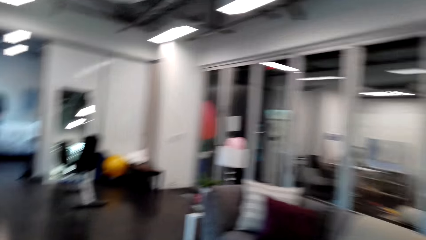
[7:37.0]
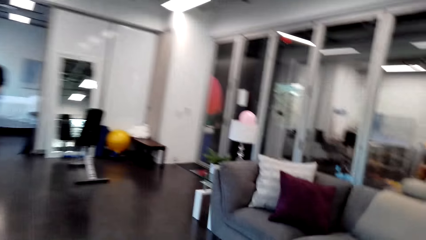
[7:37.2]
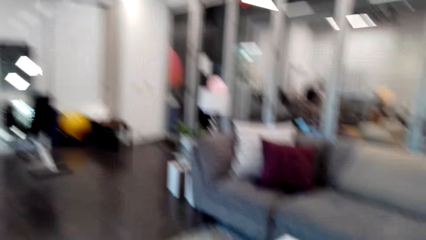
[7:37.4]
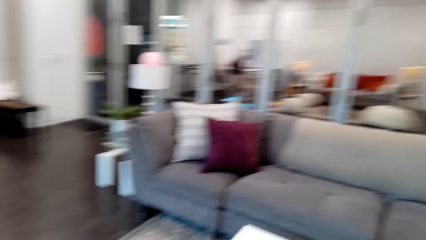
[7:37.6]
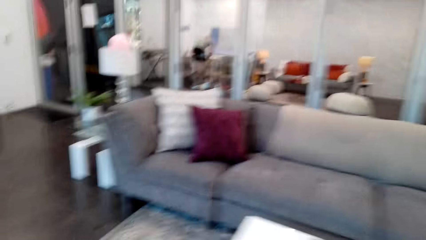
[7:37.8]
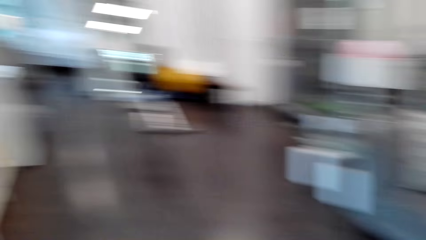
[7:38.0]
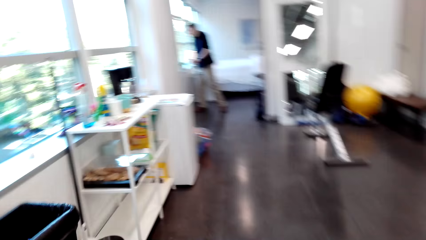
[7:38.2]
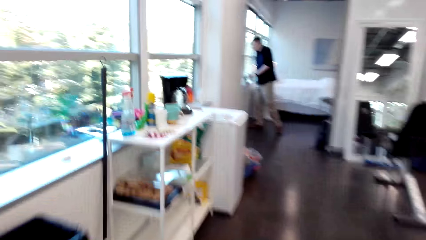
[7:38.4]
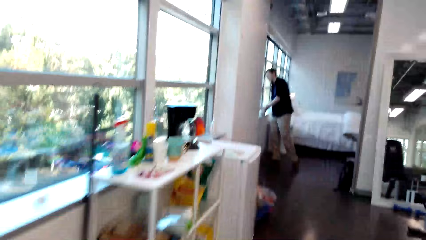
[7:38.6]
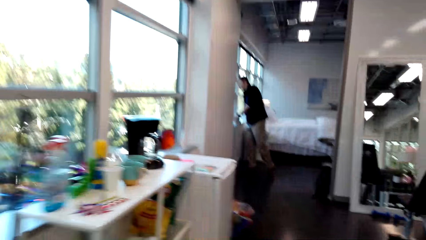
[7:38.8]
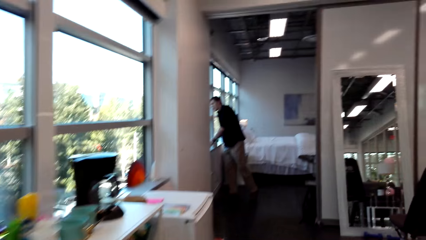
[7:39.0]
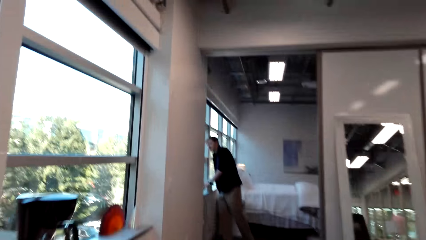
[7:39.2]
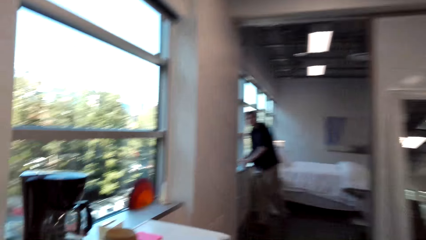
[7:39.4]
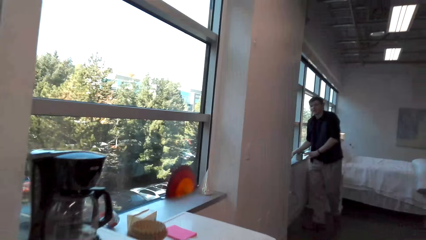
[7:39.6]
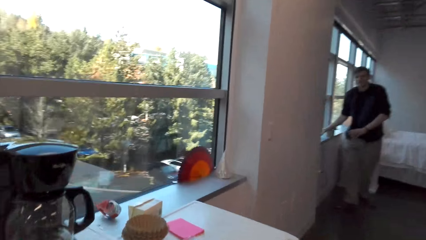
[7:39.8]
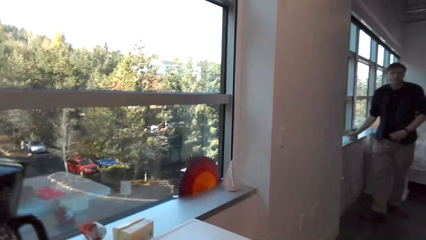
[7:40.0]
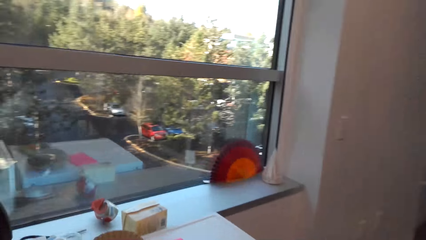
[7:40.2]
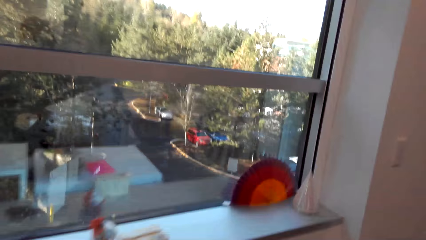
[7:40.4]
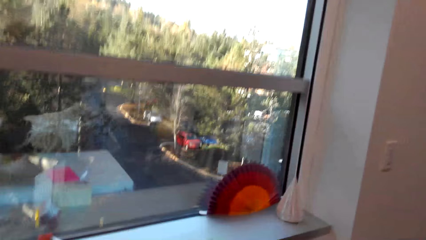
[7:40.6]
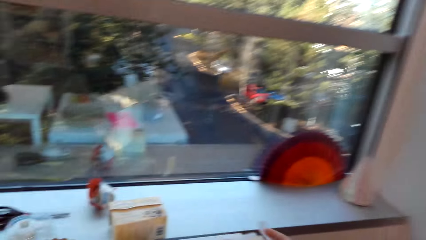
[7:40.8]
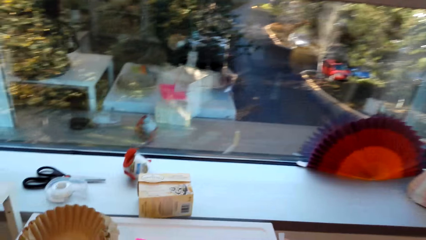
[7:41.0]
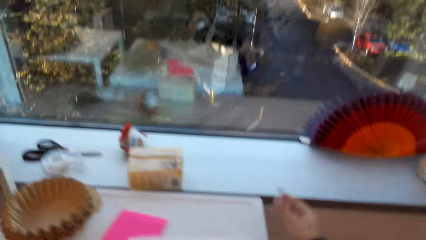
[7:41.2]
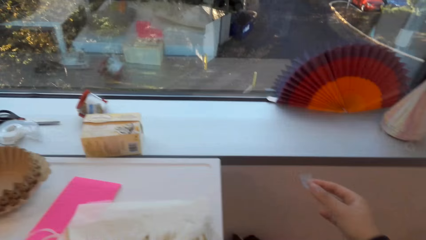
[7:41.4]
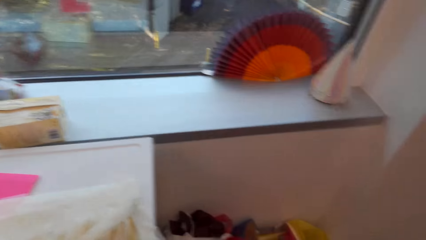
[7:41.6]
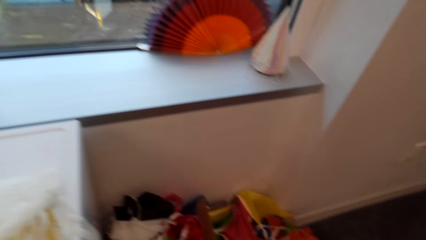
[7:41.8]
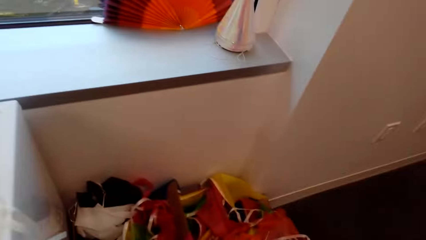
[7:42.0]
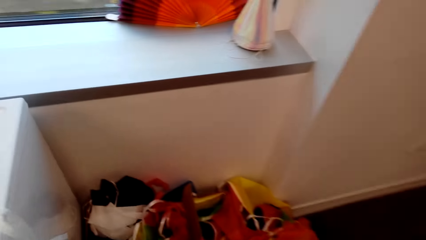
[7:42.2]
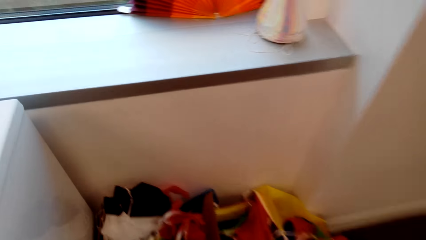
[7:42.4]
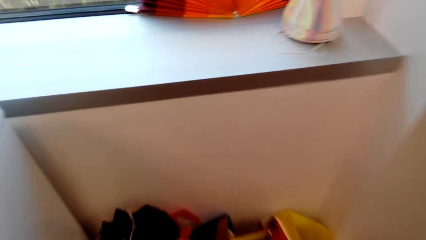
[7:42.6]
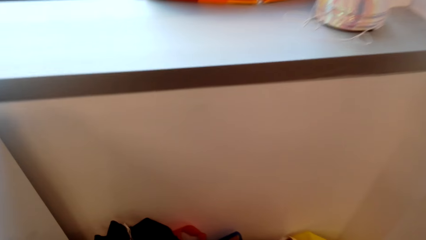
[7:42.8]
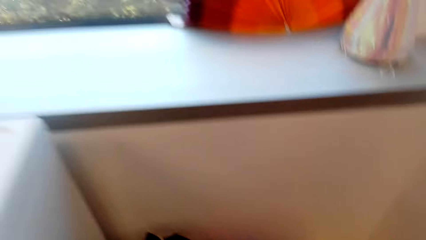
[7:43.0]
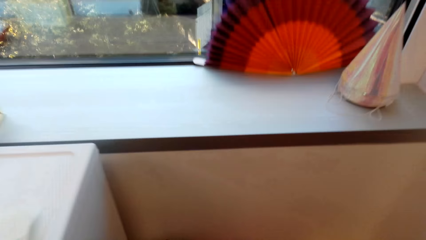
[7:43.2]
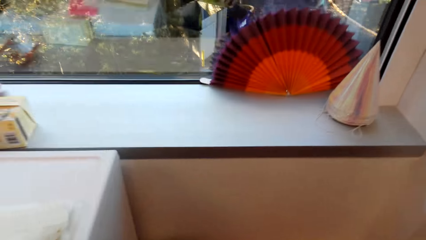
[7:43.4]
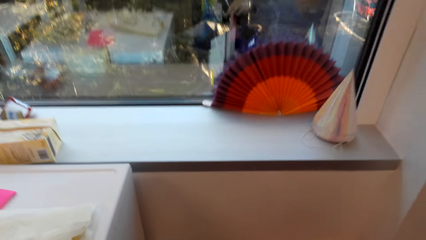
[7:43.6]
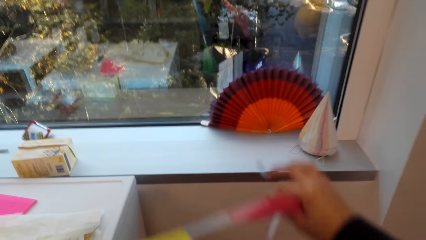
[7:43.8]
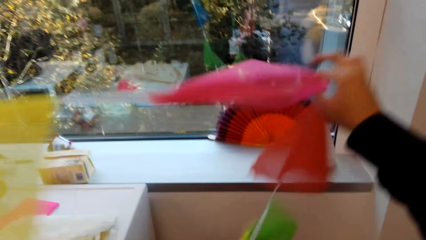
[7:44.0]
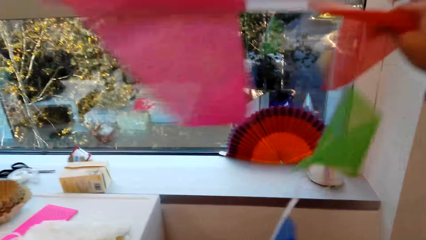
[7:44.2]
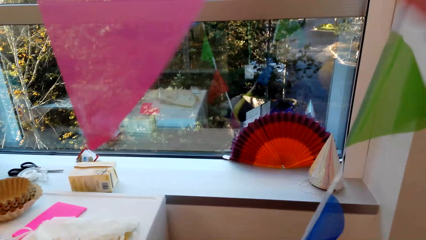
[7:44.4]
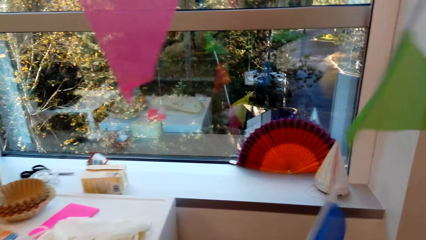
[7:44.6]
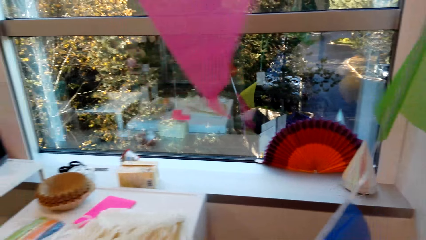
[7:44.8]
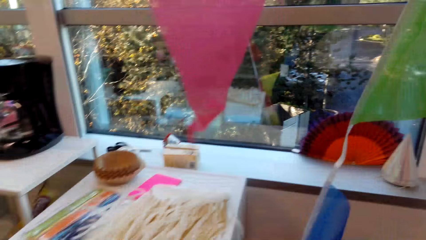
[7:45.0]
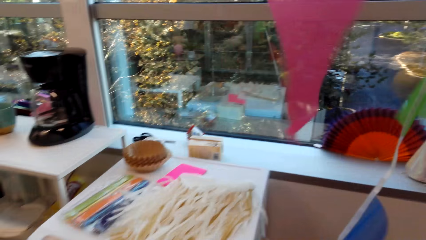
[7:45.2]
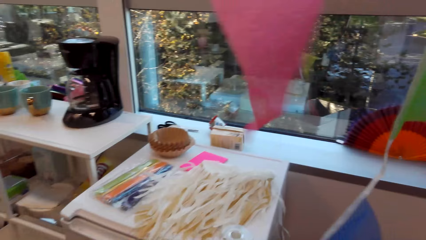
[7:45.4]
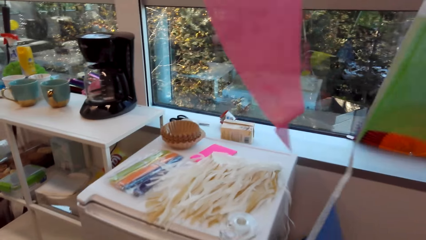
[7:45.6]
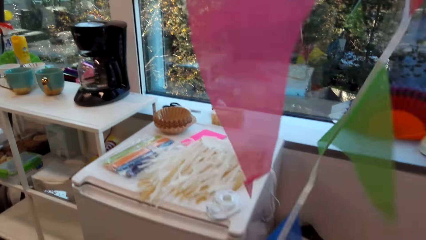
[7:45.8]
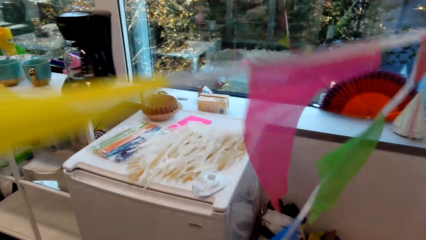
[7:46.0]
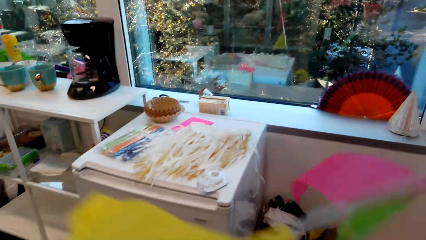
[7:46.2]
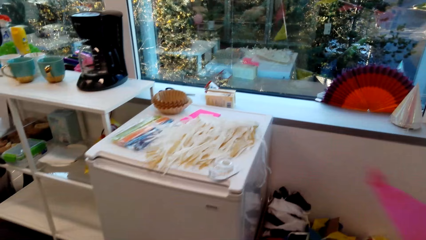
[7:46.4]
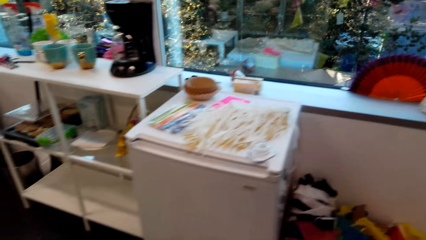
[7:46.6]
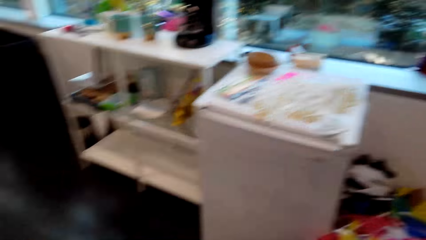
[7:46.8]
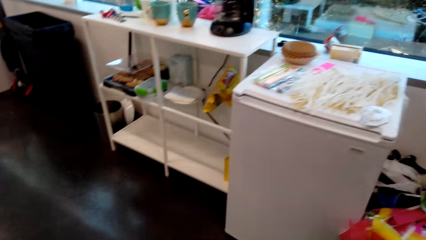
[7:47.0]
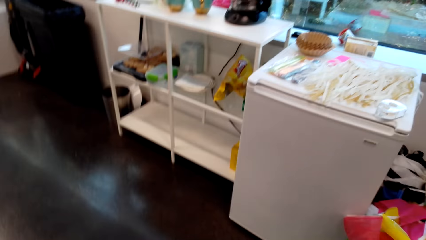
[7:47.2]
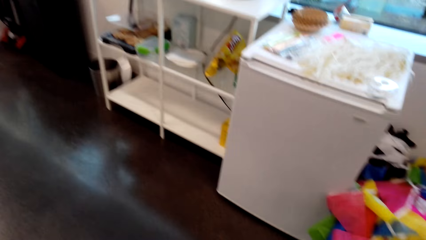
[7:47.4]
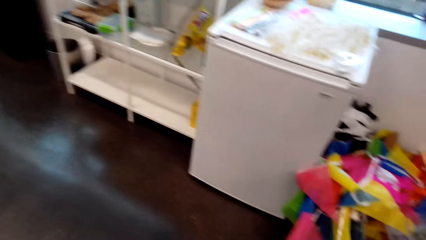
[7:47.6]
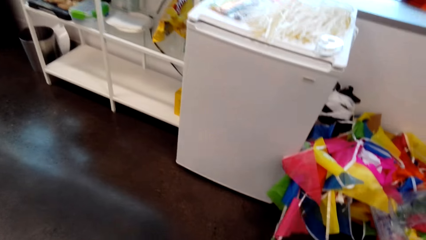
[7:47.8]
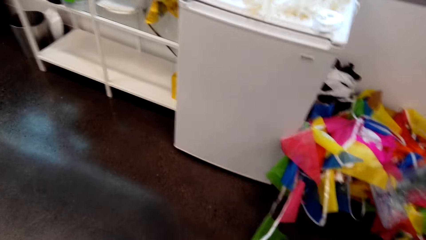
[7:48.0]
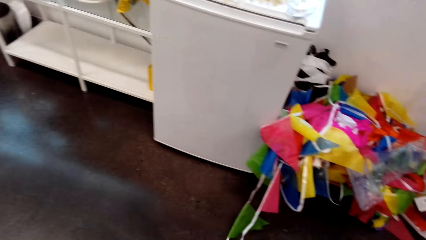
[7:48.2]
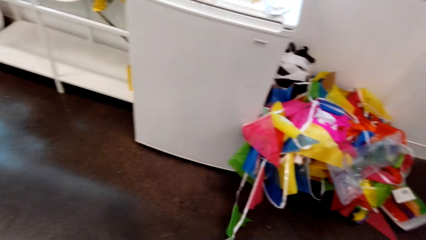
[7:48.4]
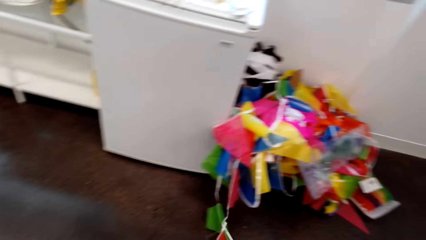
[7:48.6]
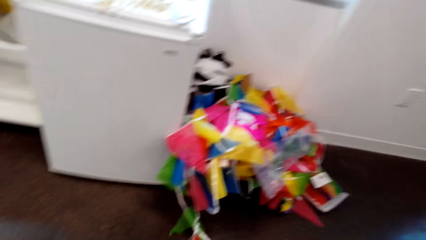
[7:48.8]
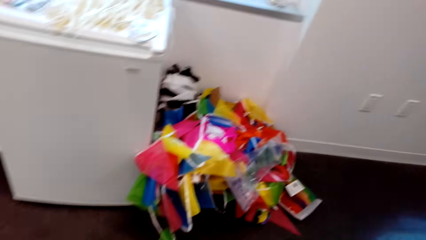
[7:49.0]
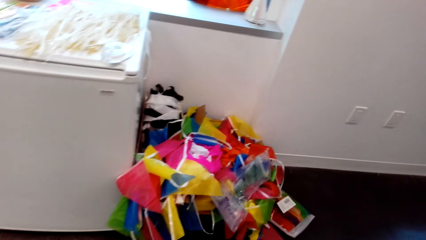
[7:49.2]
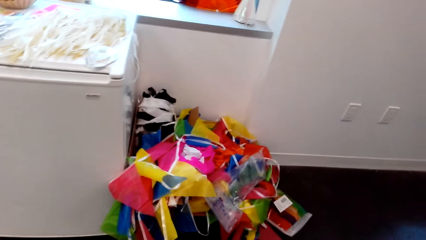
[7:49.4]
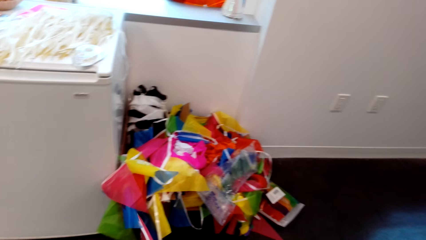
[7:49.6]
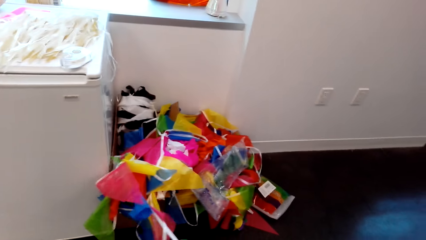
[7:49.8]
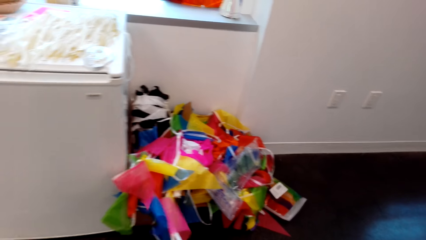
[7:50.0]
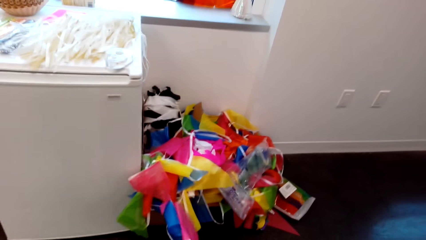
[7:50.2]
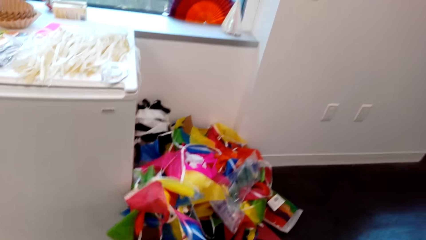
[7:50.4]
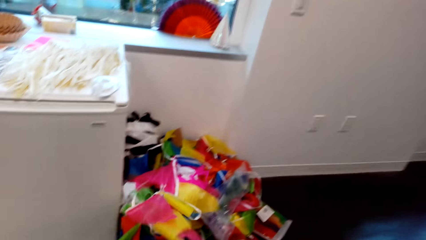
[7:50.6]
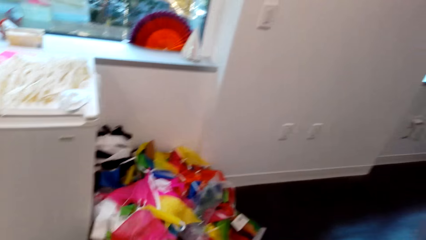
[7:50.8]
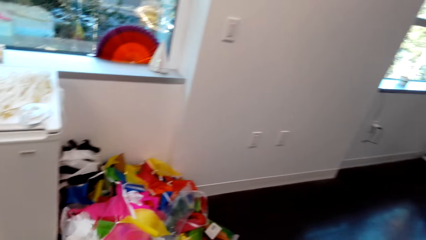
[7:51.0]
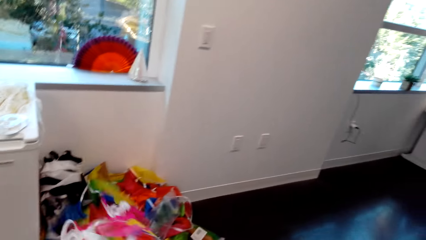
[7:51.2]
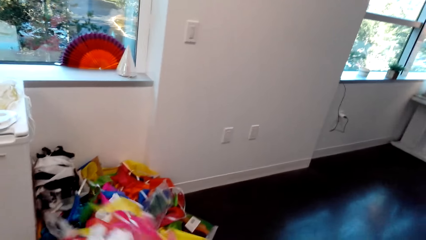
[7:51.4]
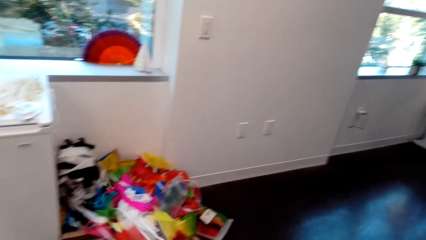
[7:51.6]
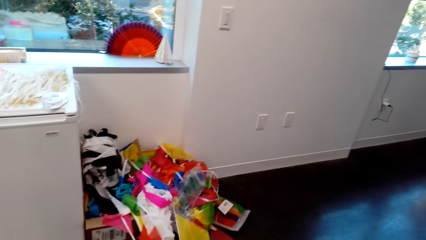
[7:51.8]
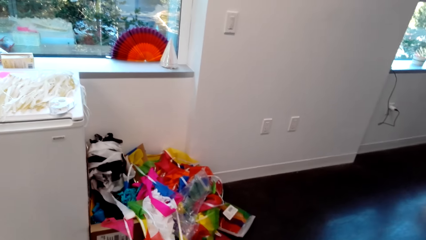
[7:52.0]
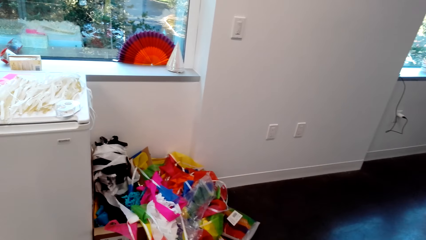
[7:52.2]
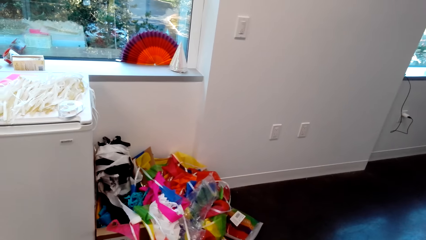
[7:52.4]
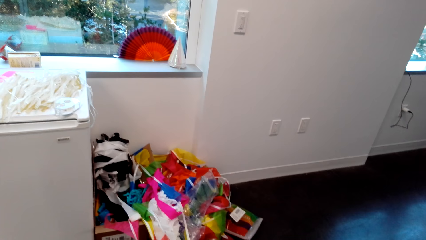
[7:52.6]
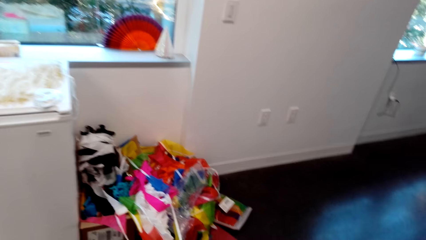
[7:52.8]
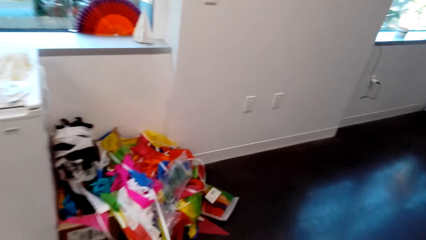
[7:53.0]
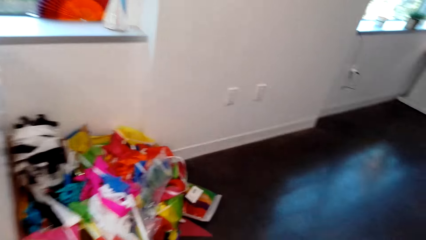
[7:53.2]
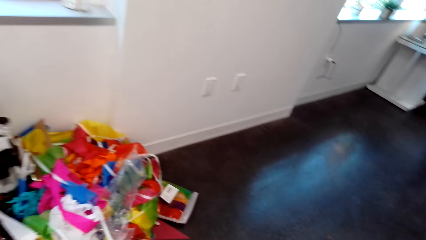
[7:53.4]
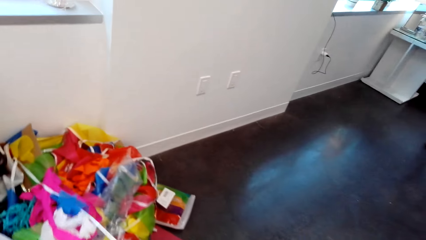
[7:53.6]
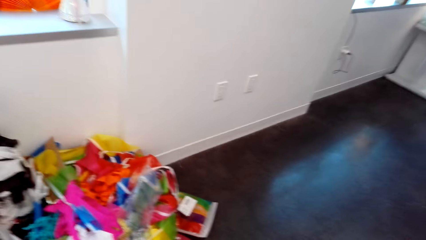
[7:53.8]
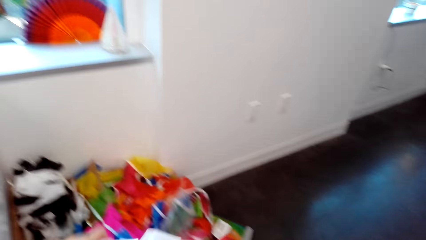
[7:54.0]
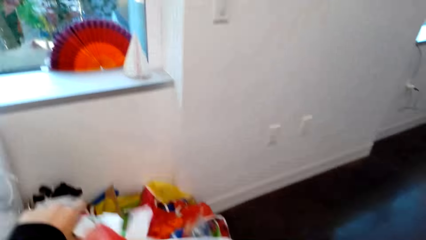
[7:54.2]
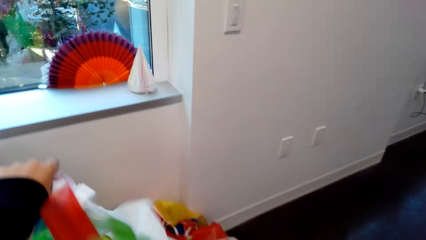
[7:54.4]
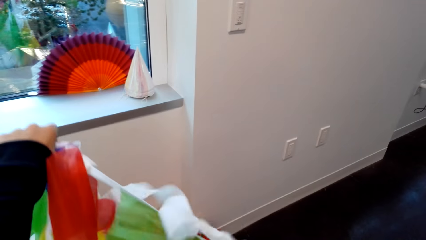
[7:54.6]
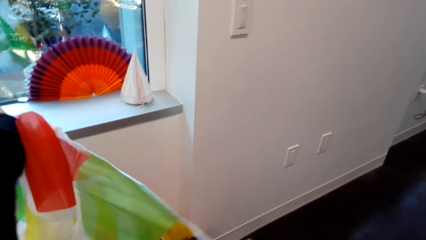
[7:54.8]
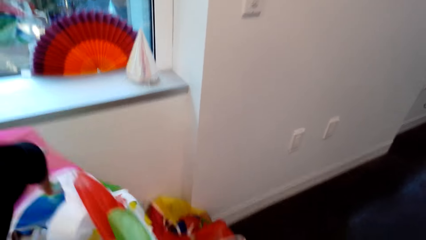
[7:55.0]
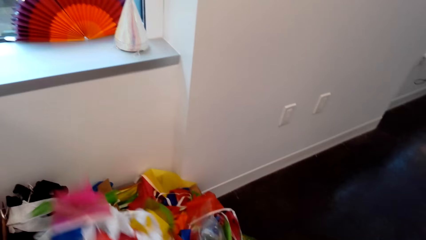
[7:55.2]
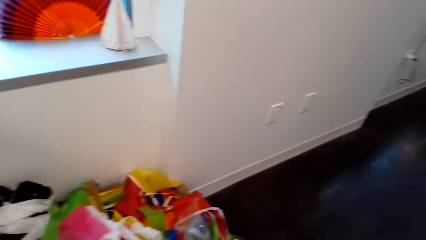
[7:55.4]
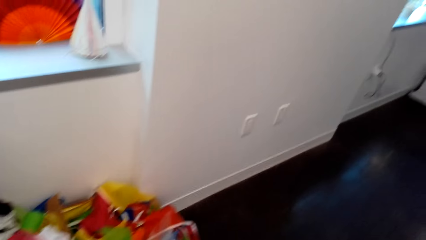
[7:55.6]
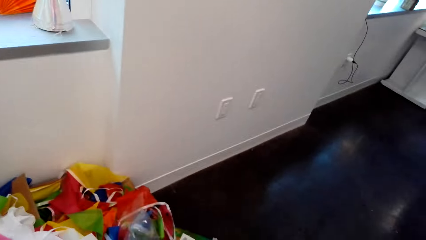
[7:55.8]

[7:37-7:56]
A person picks the cup from the window. The camera wearer removes the tape from the counter. They pick party banners. They hold the decorating item in the hand. They stare at the party banners. They unhand the party banners. They look at the floor. They look around. They pull the decorating item from the box.
